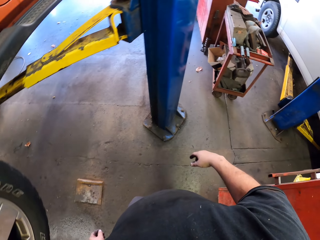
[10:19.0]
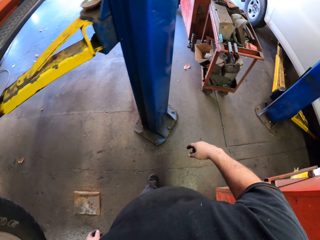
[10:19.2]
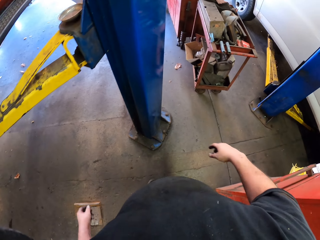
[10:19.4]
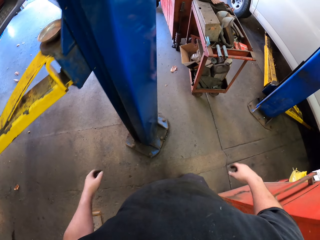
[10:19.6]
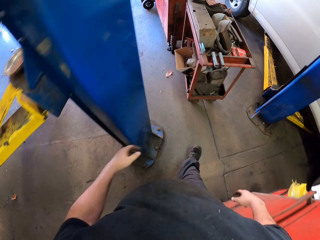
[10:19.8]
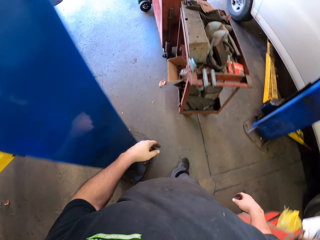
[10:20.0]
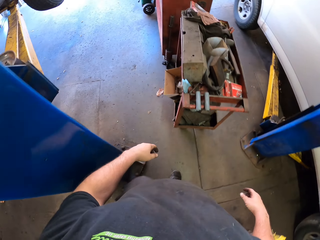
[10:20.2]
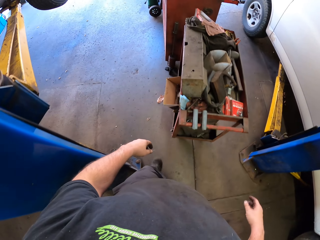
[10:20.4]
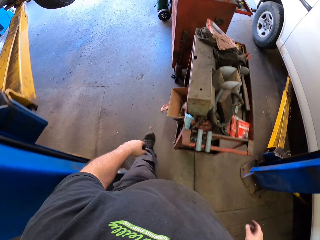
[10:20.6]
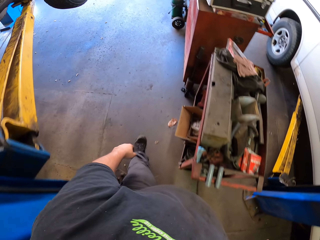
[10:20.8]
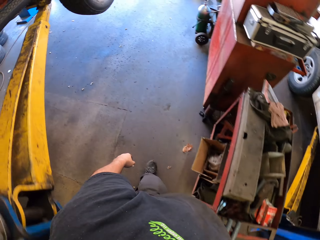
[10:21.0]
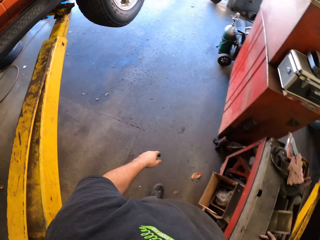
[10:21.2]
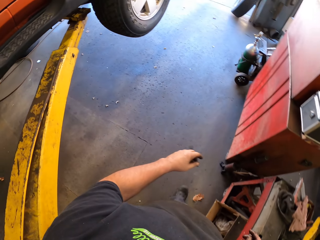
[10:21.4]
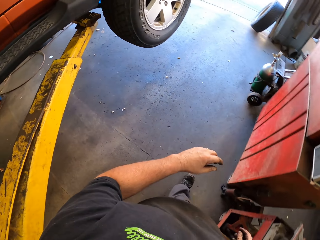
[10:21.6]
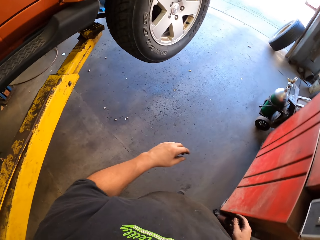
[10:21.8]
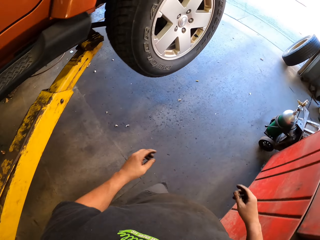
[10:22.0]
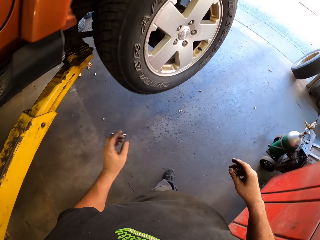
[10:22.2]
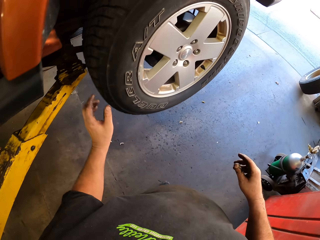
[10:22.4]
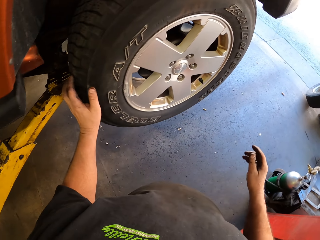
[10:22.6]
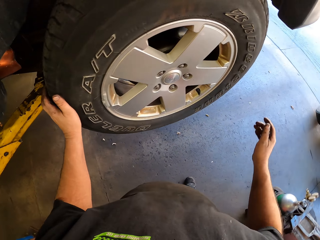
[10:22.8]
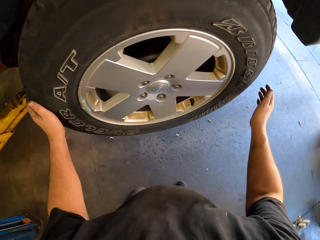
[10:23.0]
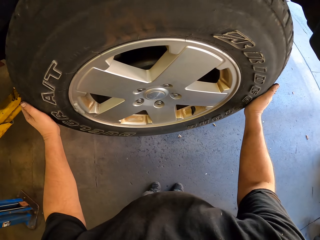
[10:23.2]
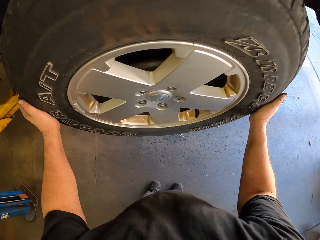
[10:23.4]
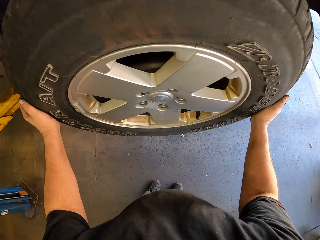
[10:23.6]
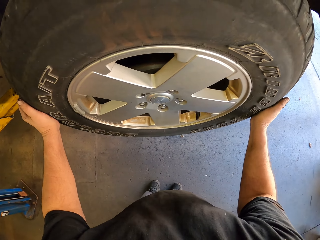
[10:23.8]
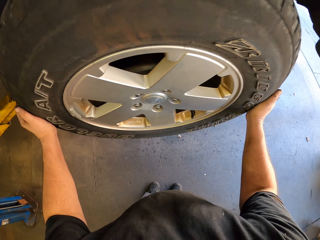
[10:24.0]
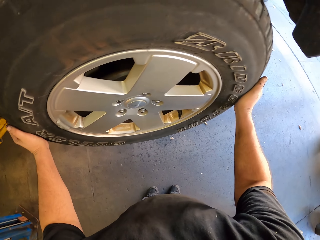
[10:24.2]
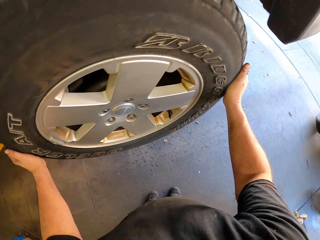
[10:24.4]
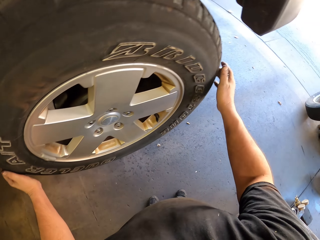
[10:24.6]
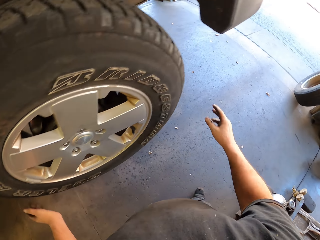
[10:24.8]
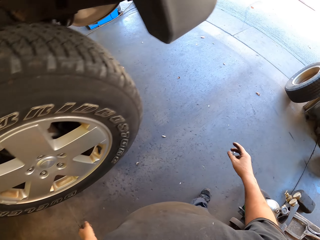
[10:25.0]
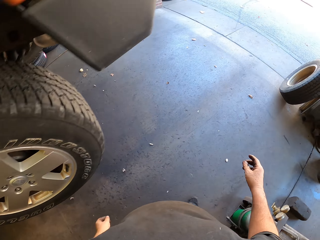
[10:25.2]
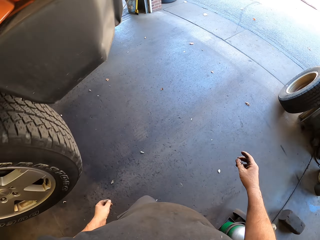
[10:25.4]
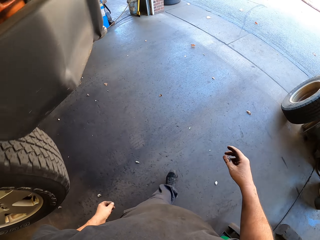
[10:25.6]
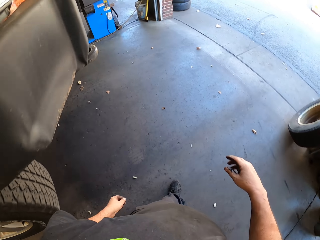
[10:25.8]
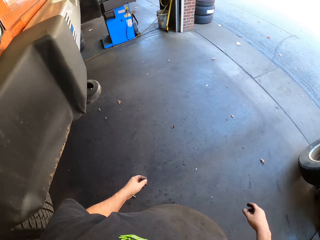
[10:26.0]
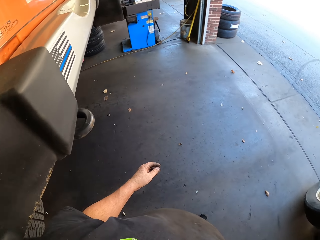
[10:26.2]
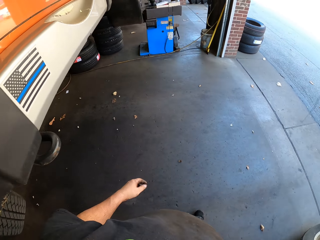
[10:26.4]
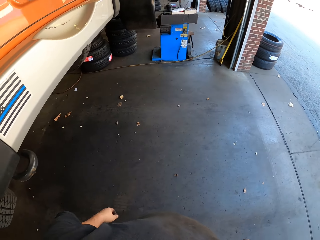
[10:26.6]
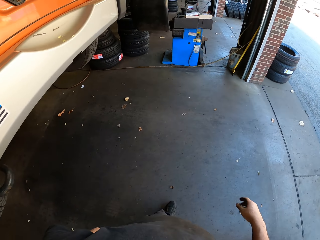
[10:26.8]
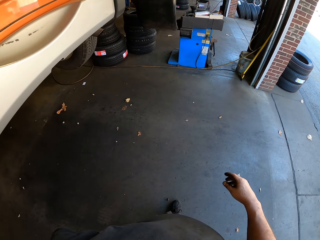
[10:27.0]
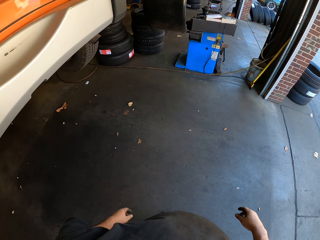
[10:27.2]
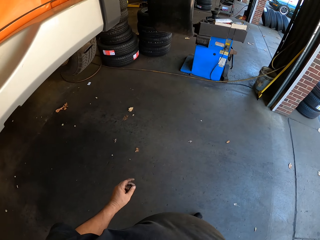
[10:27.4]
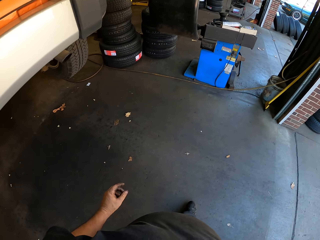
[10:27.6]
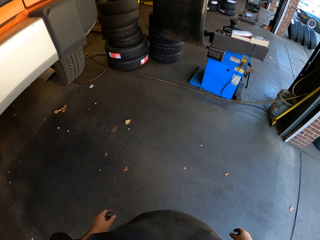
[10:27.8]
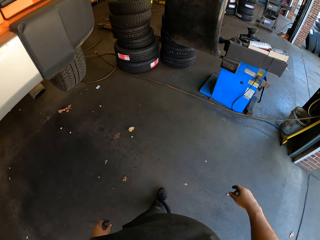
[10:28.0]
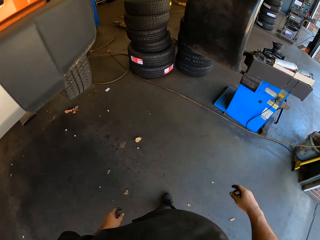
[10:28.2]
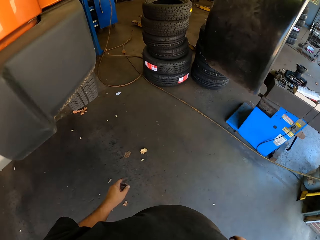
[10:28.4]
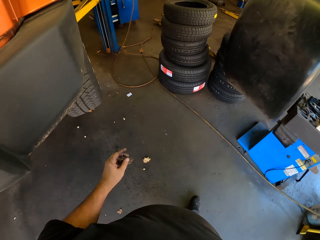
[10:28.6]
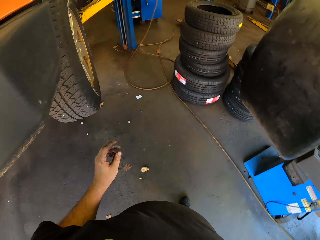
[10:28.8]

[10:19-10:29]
The camera wearer walks in the garage. They shake a tyre. They touch the tire with both hands. They walk in the garage.

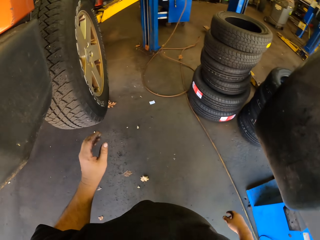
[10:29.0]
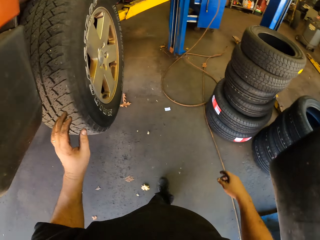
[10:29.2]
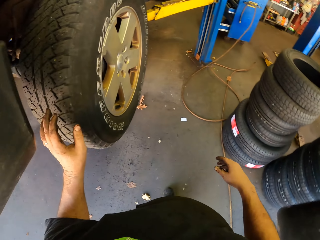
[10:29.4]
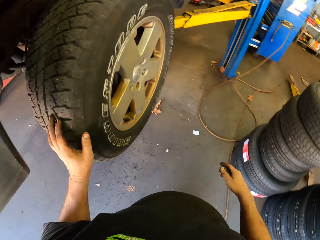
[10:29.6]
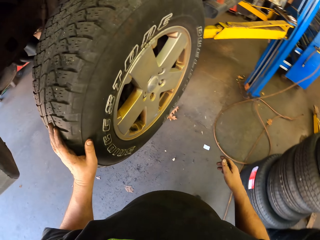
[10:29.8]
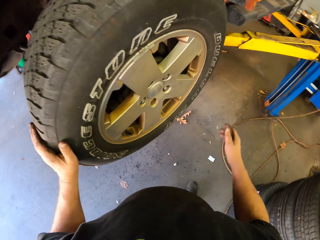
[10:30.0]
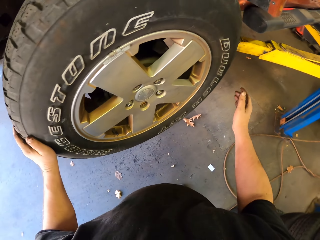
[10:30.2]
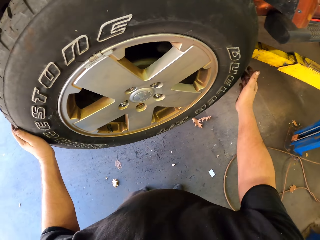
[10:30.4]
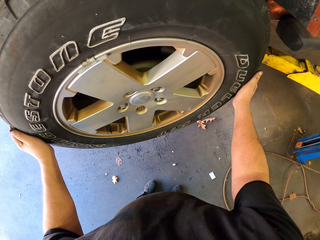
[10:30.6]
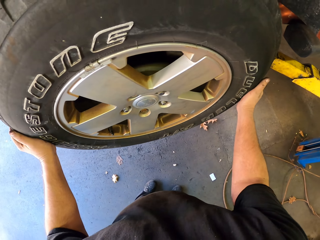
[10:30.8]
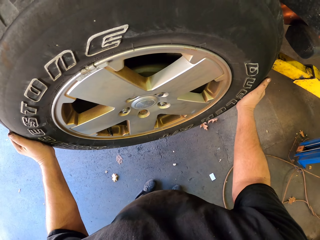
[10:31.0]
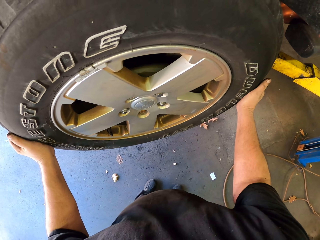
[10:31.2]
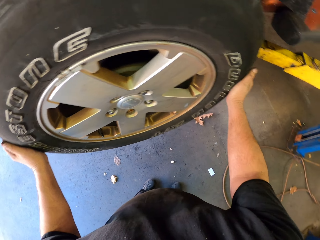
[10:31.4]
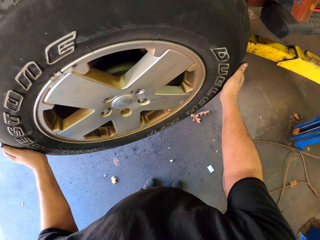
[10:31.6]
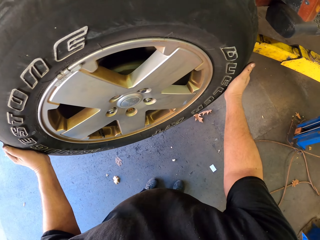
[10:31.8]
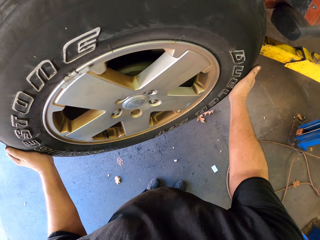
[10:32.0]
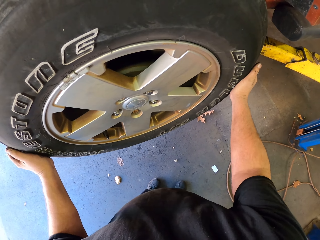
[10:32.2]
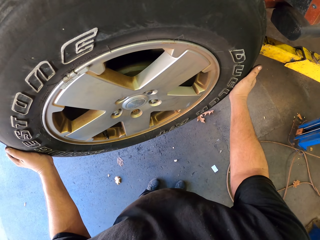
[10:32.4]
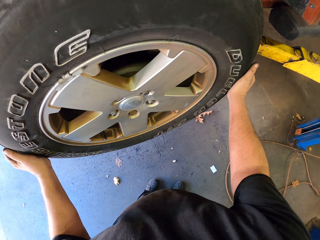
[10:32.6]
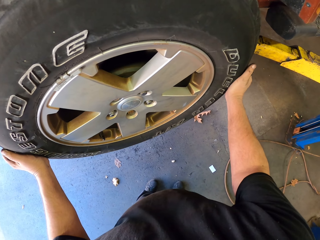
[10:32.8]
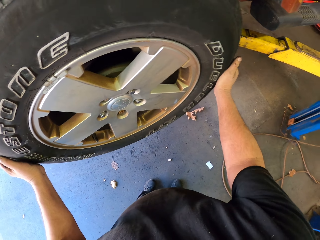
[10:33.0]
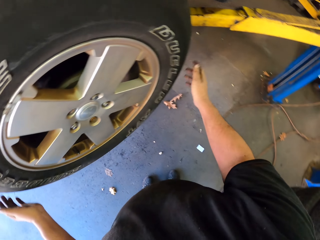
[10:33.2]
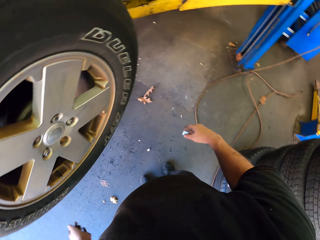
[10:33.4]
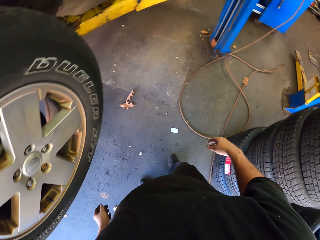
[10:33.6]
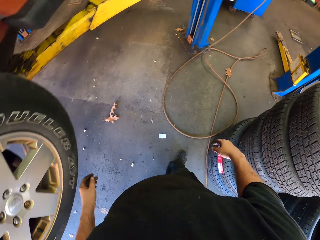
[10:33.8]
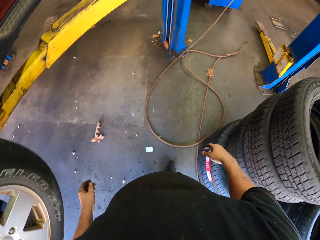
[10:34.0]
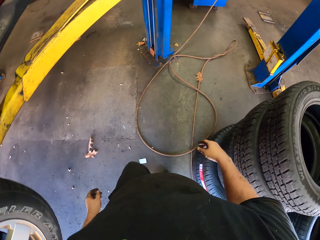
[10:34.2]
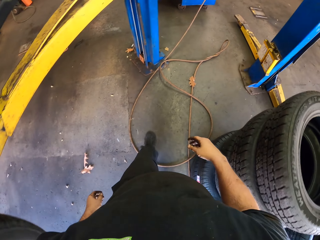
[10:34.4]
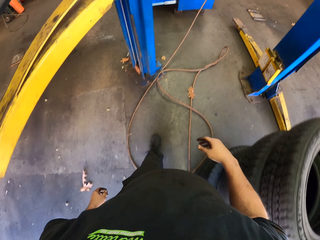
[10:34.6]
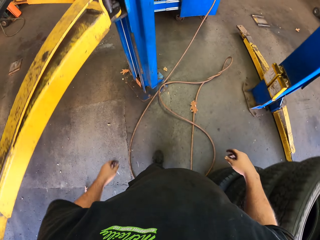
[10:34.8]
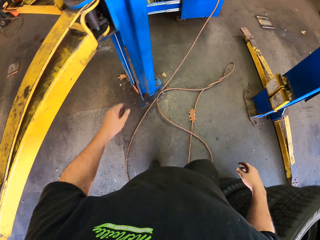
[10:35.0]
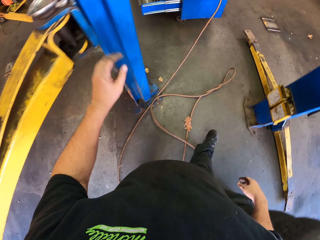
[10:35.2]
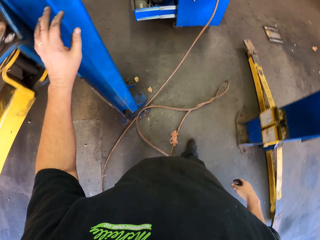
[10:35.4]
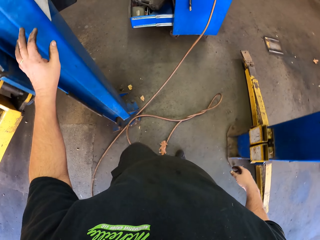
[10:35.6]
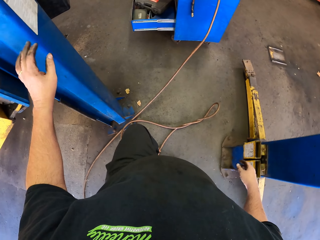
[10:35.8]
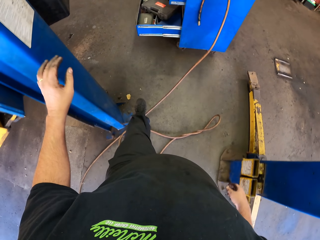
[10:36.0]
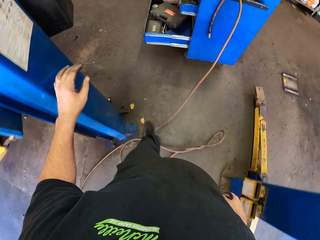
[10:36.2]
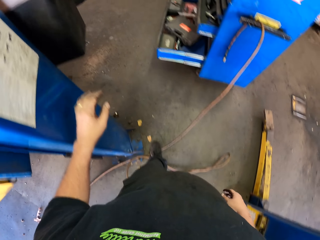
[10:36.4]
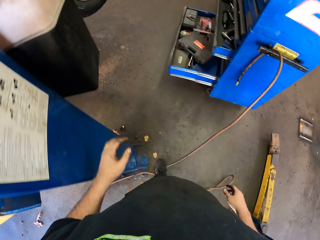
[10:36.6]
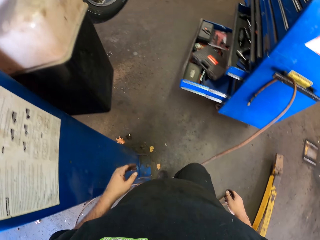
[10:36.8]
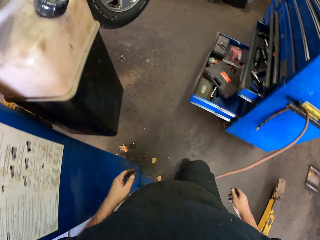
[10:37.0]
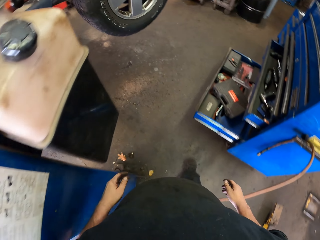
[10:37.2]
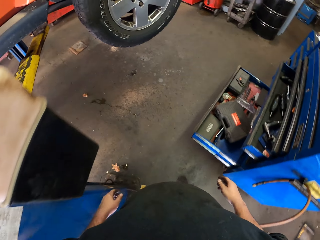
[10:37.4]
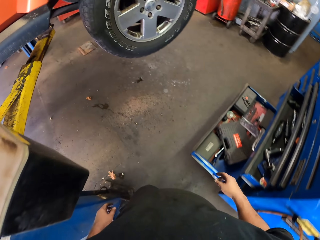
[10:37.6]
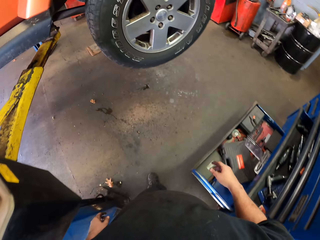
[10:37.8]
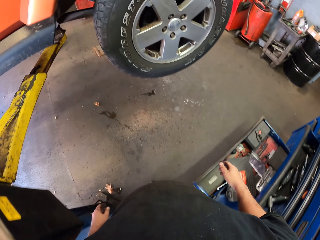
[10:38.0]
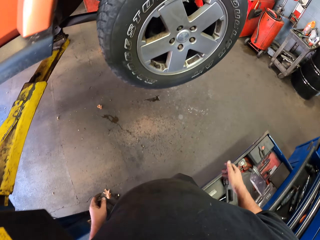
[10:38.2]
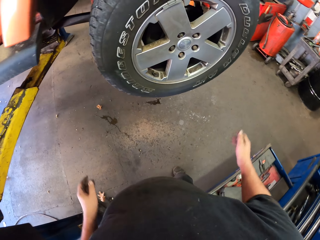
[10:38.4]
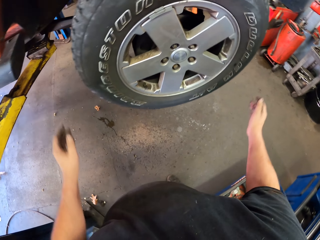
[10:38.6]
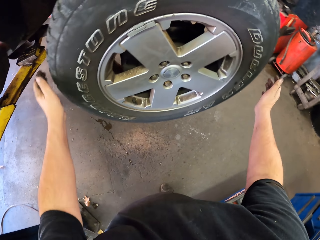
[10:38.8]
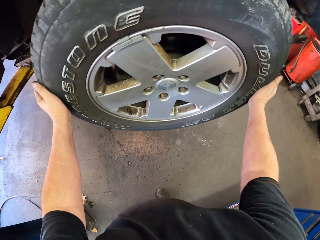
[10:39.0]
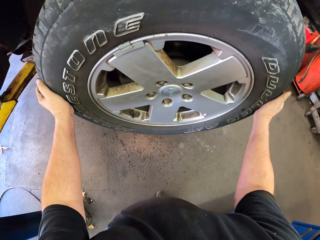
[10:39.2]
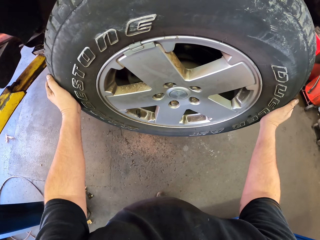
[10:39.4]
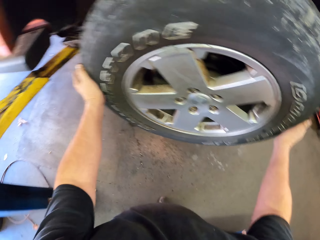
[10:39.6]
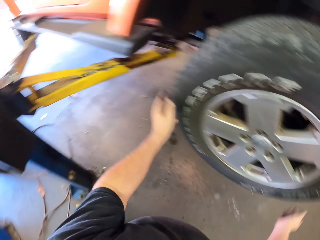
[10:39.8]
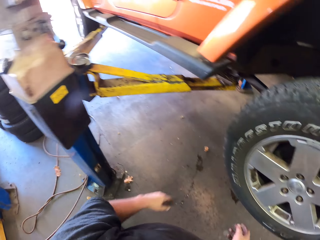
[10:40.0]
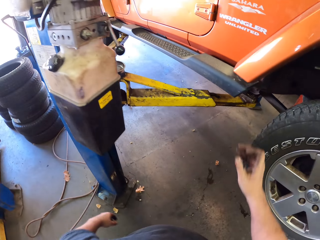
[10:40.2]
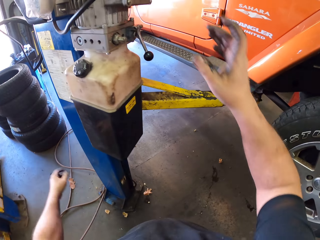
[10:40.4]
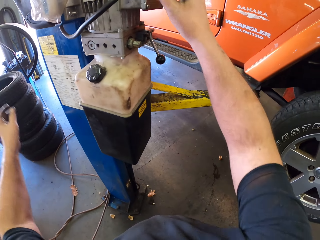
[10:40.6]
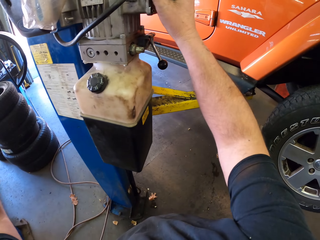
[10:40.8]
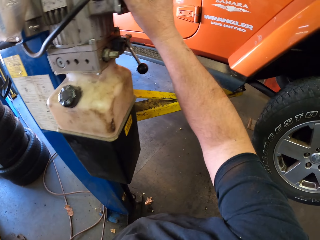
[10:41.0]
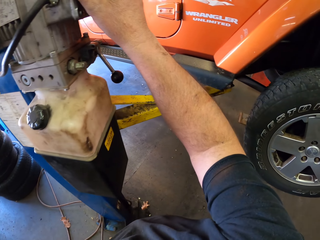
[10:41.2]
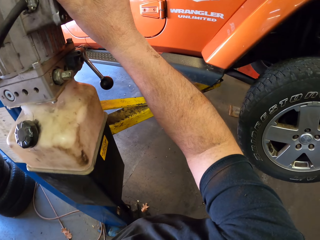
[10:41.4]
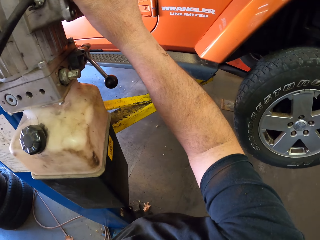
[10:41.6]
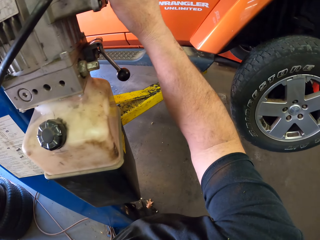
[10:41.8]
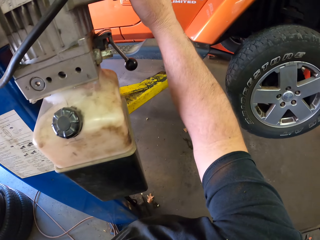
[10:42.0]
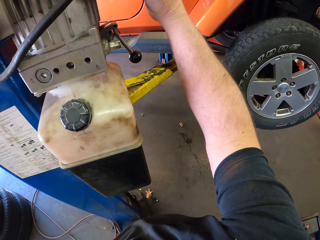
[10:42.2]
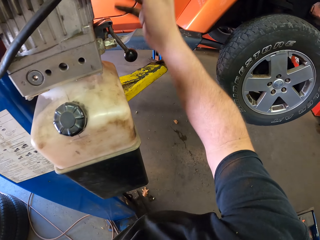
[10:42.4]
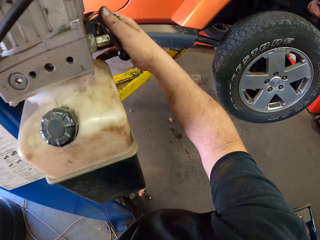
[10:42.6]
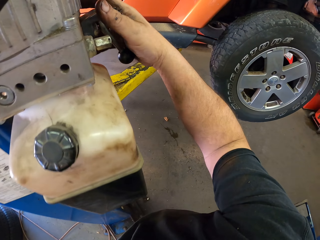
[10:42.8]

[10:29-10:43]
The camera wearer touches the tire with both hands. They shake the tyre. They walk in the garage. They shake the tyre. They touch the tire with both hands. They walk around. They hold the vehicle stand. They touch the oil tanker.
